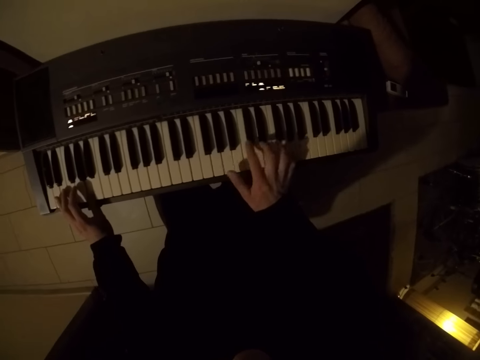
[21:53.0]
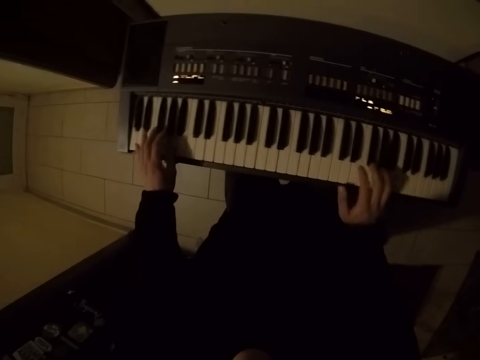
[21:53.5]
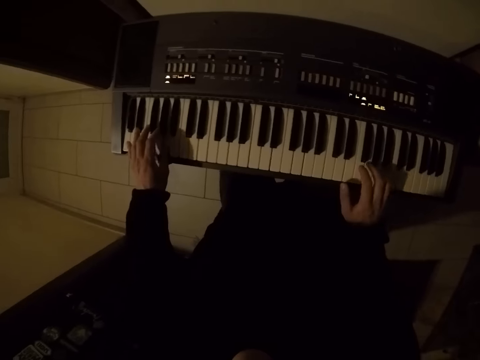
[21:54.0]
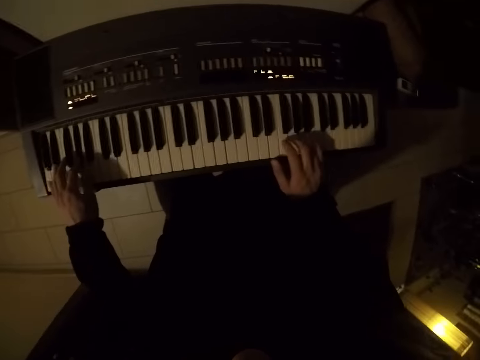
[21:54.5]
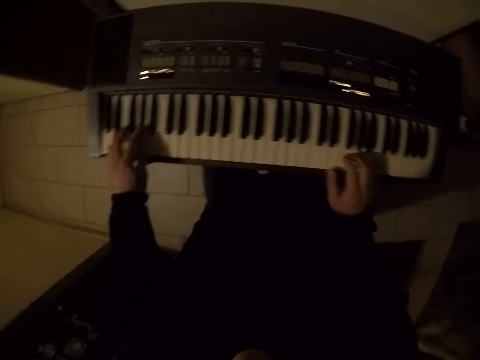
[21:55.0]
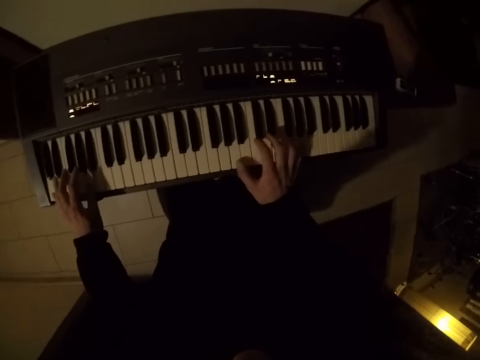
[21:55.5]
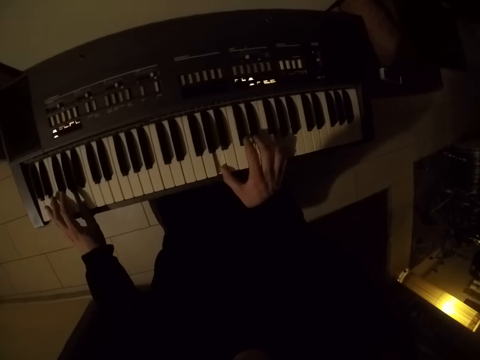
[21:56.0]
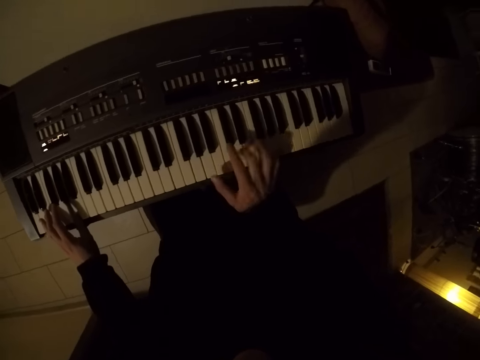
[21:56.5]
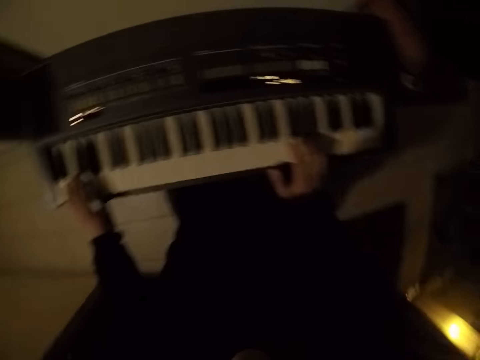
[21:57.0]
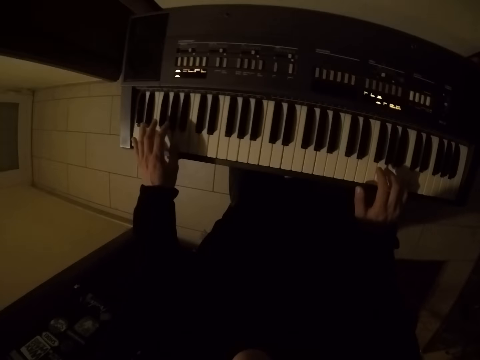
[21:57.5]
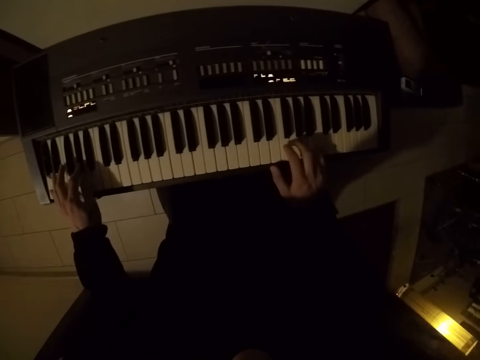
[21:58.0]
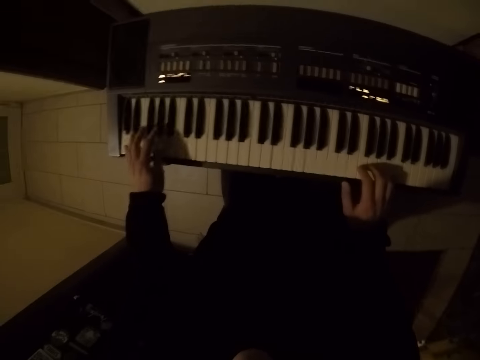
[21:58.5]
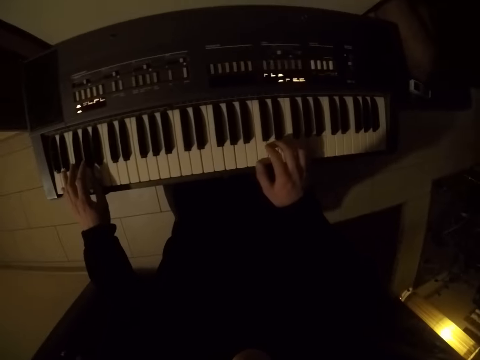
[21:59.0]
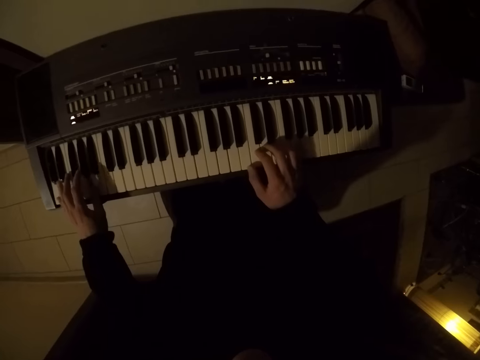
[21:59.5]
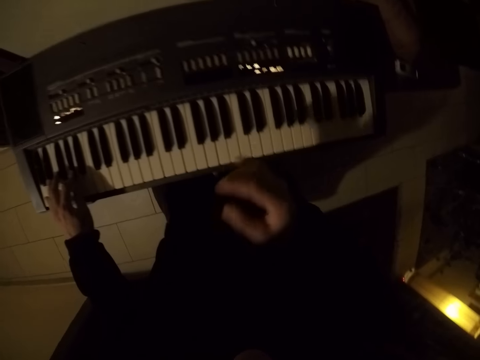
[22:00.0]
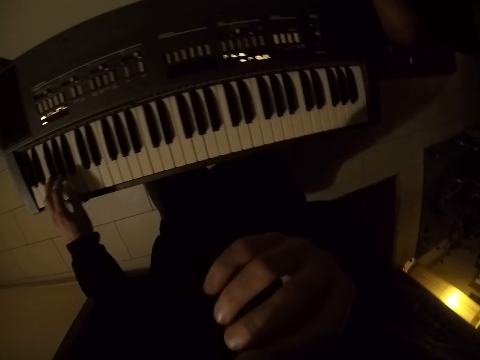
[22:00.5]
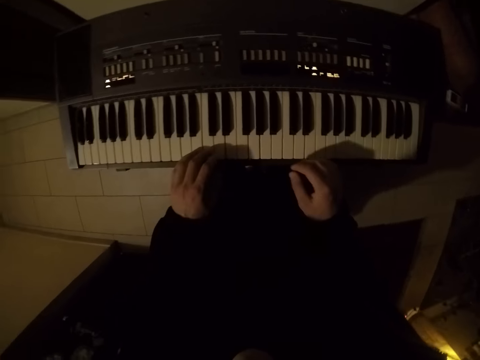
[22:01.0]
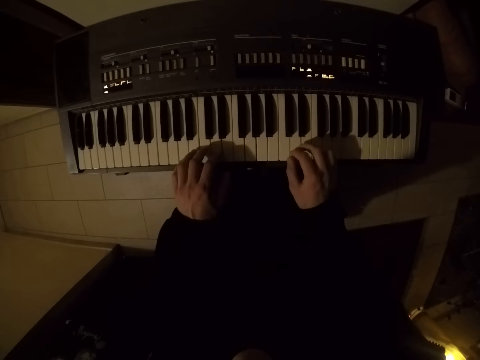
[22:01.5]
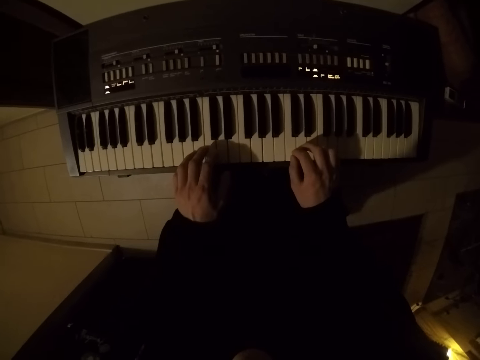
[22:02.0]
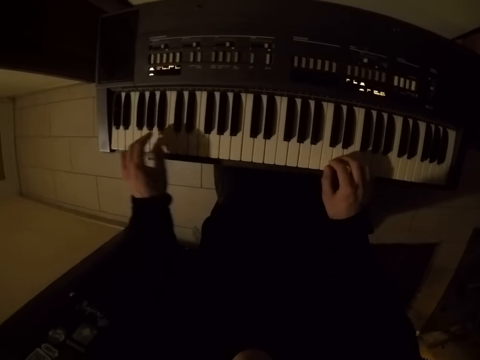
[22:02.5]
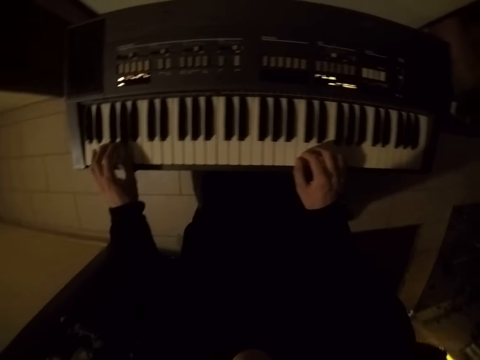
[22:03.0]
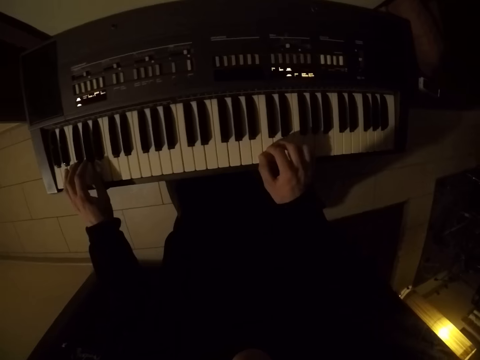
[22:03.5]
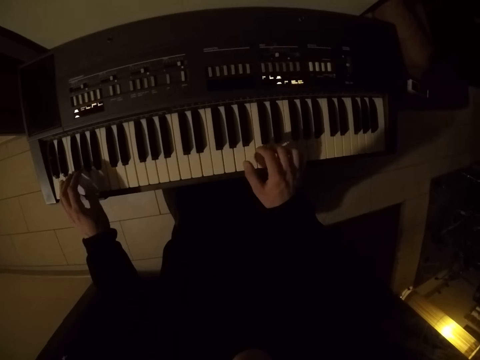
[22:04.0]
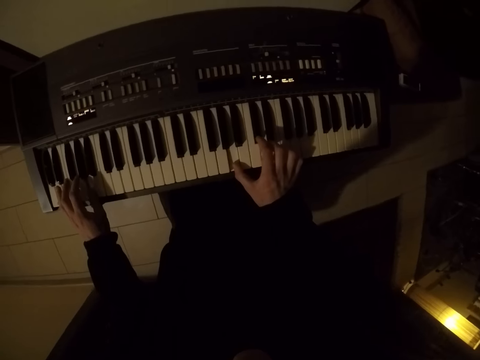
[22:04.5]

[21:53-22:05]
The camera wearer plays the piano with the left hand. They play the piano with both hands.

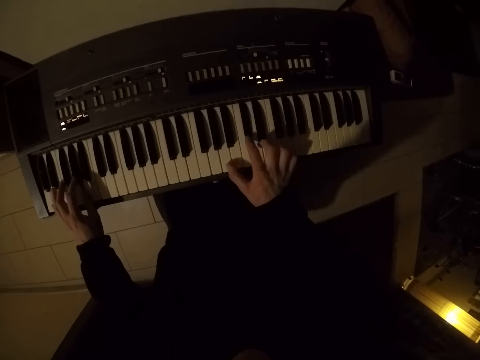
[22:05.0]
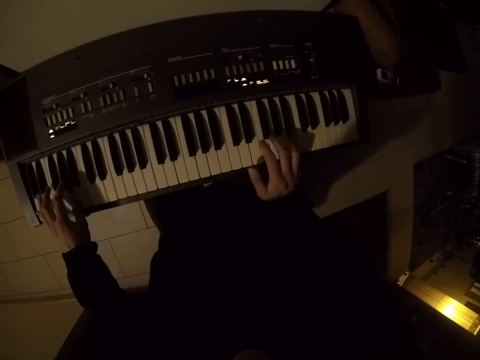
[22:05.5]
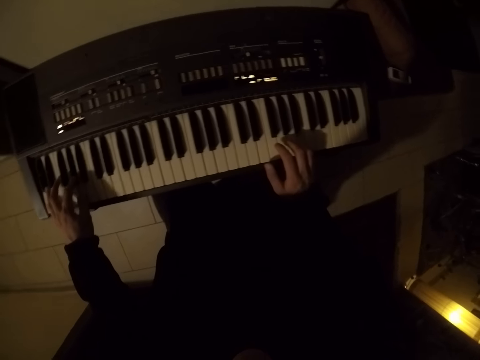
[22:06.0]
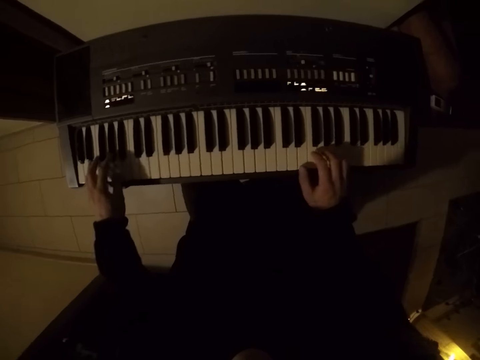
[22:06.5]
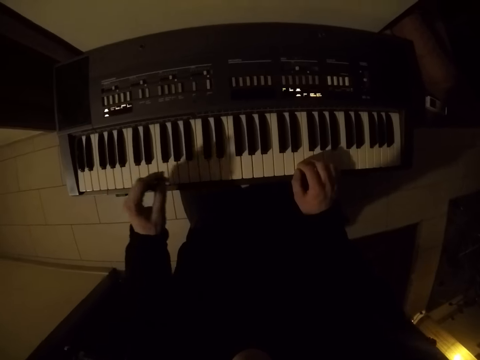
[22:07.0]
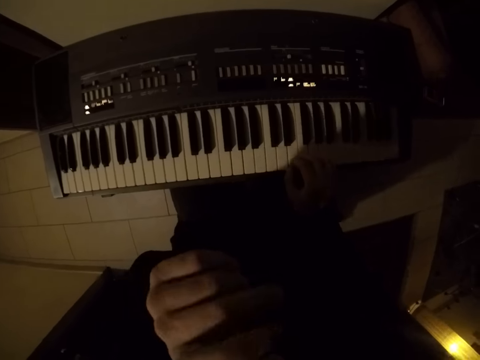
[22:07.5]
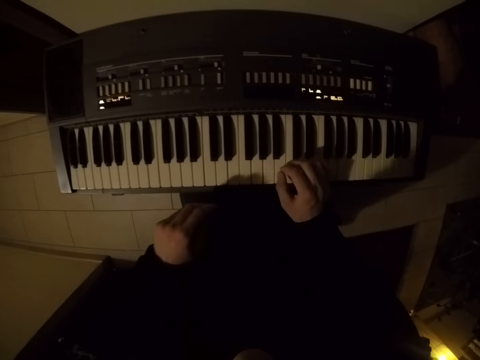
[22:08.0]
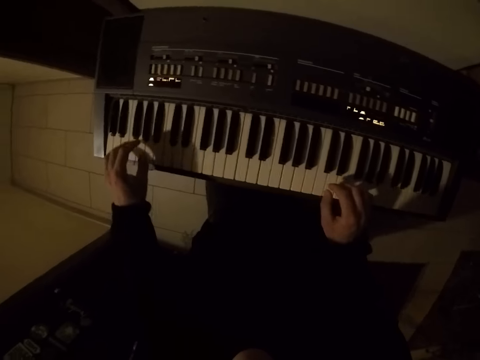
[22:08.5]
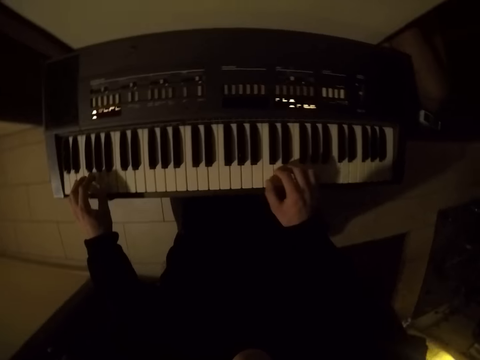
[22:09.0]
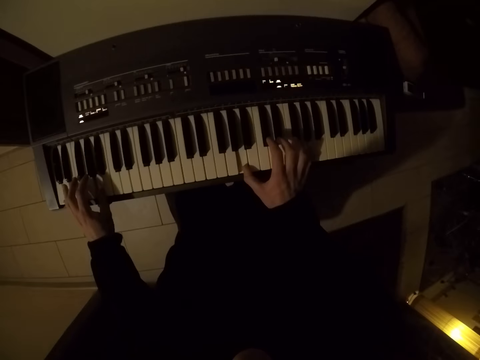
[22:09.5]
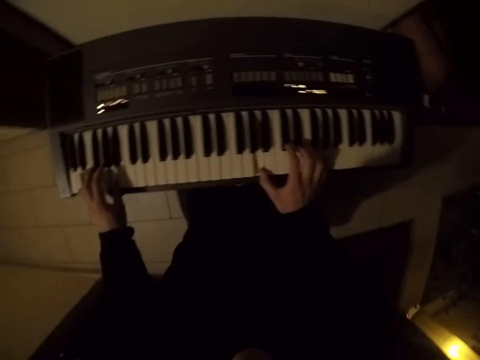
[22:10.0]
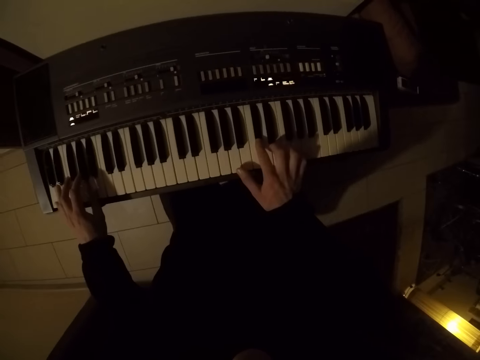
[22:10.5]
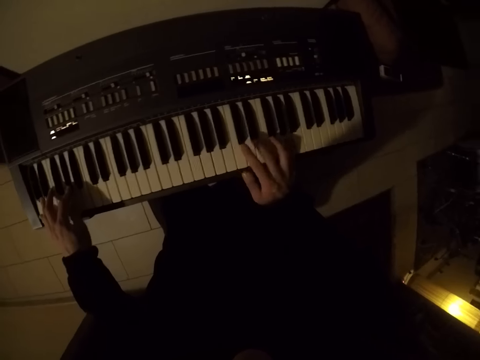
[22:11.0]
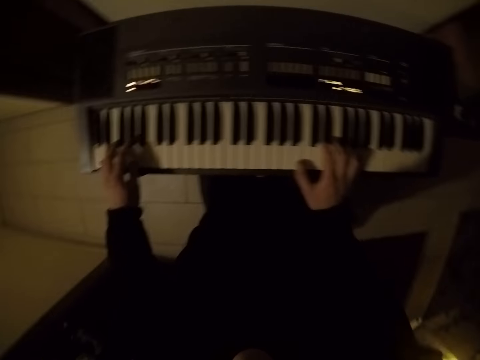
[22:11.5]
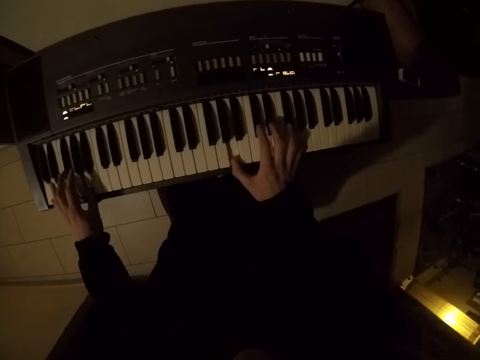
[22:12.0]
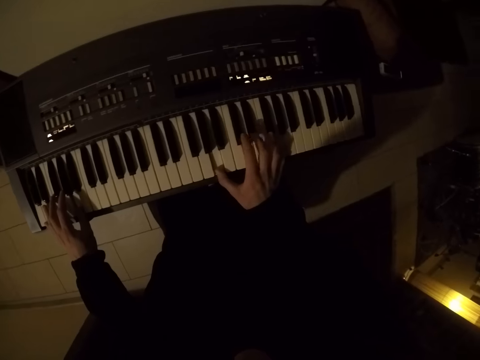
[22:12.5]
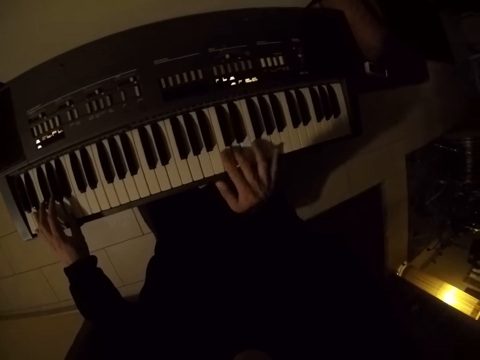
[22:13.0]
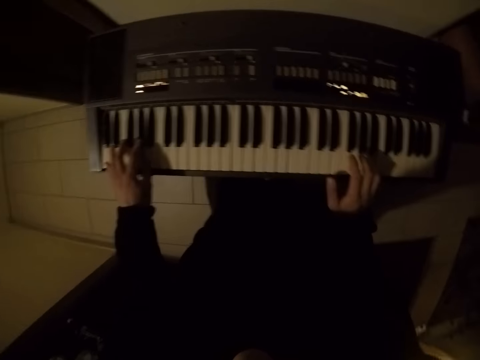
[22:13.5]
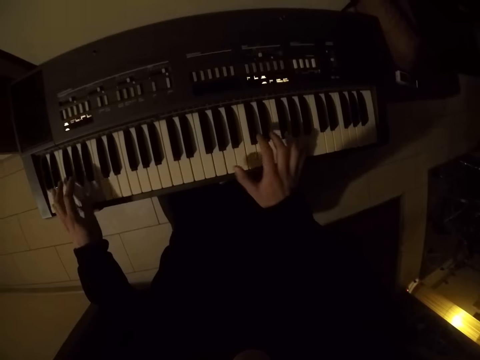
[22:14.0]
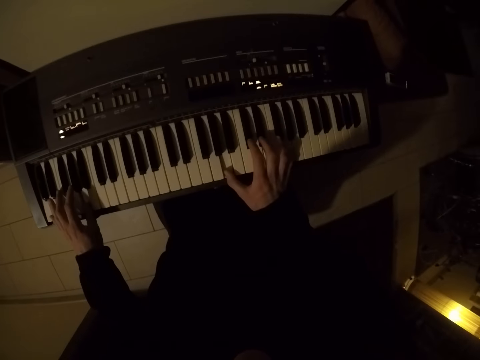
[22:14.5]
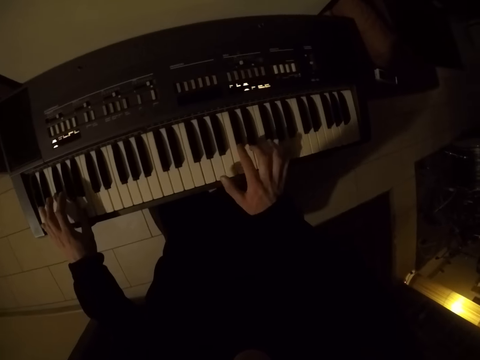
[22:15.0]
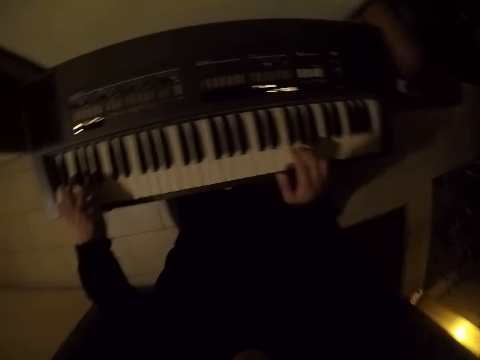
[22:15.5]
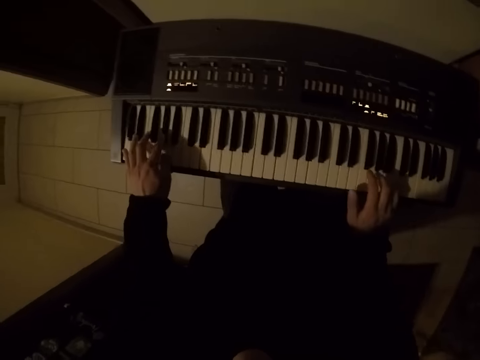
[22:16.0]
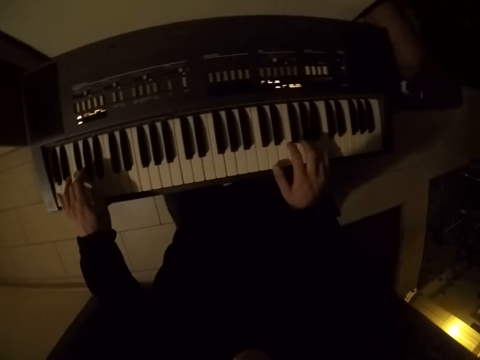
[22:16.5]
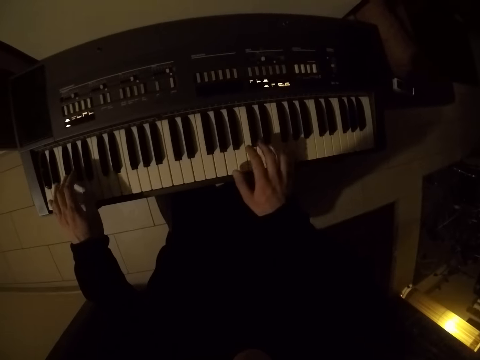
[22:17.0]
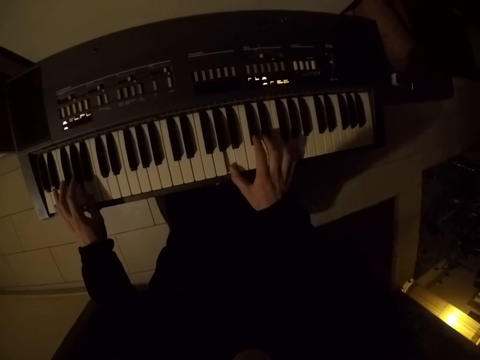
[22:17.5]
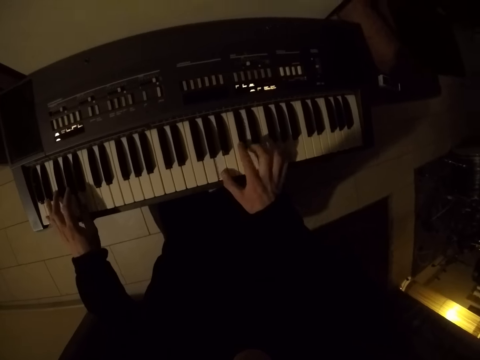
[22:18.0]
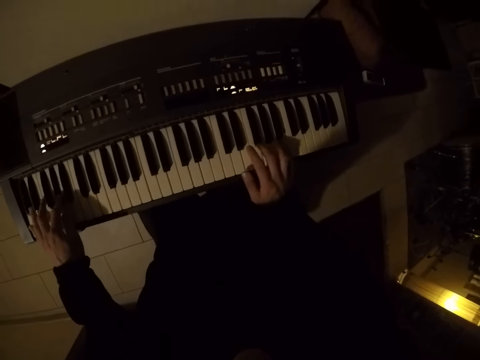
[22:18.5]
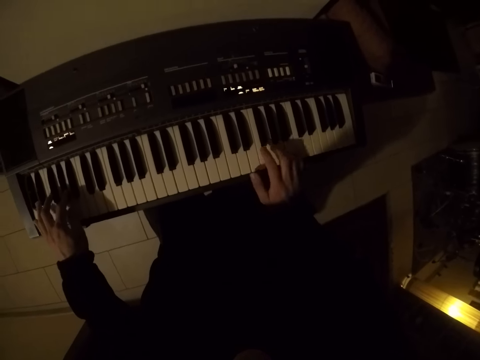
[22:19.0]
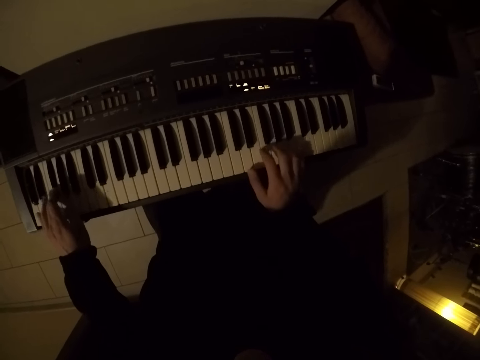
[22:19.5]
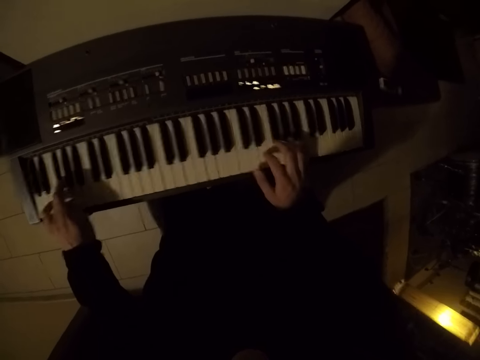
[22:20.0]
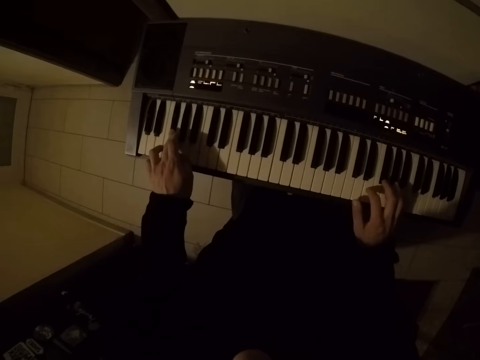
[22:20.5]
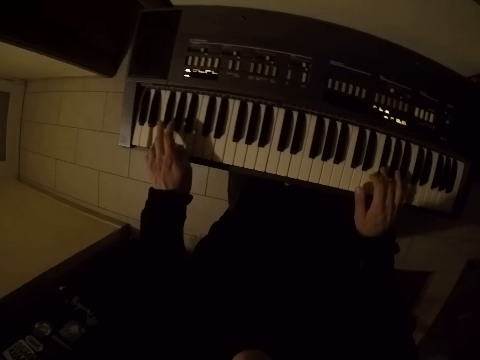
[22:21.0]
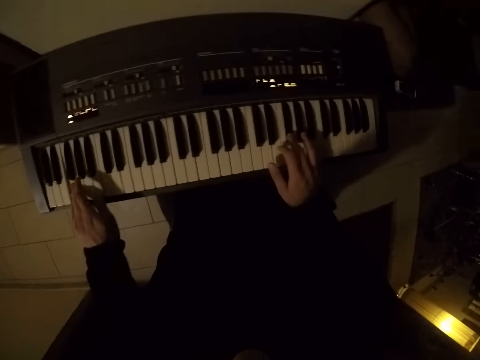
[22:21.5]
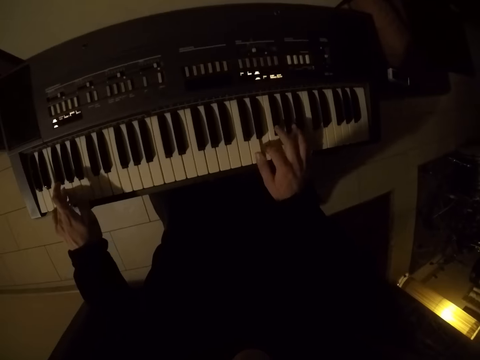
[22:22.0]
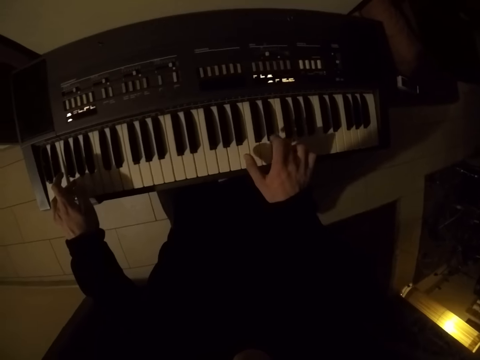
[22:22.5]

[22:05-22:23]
The camera wearer plays the piano with the right hand. They play the piano with both hands.
